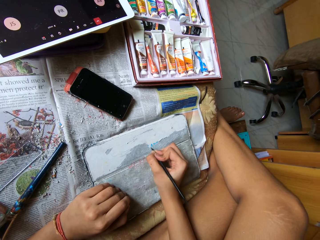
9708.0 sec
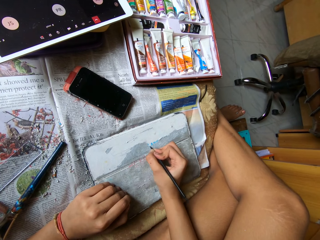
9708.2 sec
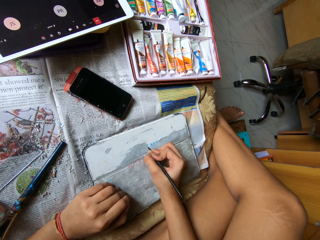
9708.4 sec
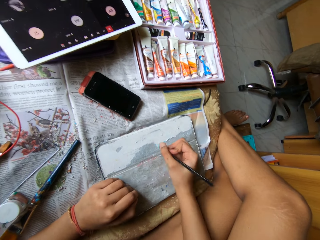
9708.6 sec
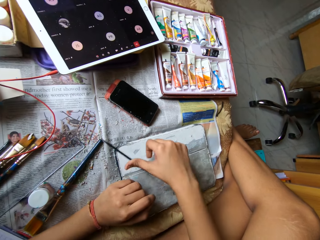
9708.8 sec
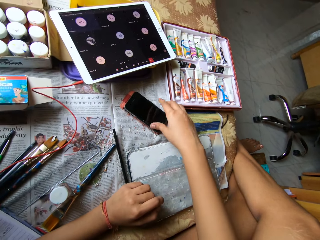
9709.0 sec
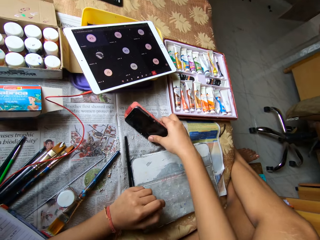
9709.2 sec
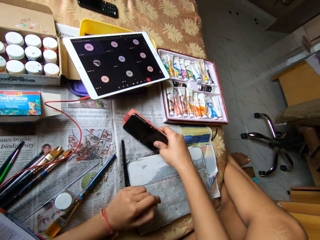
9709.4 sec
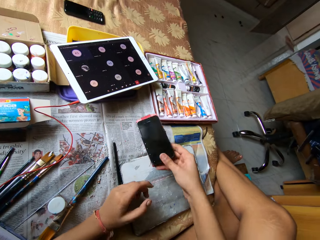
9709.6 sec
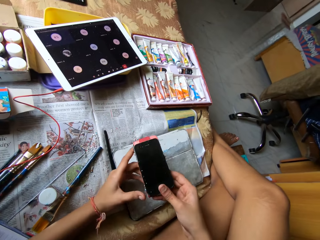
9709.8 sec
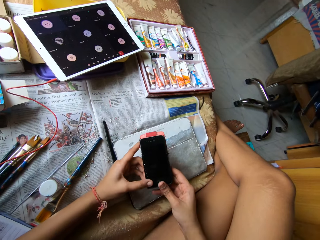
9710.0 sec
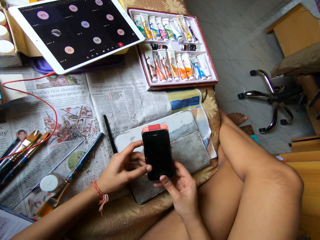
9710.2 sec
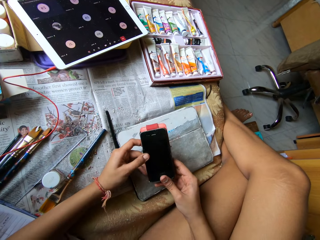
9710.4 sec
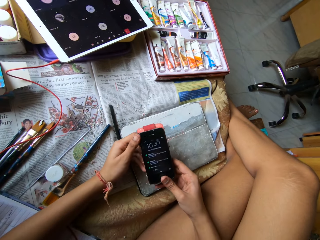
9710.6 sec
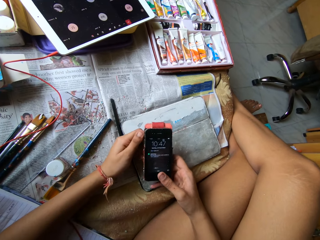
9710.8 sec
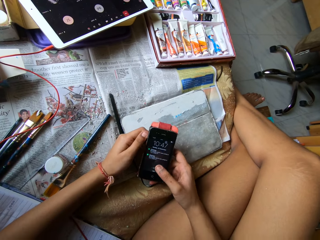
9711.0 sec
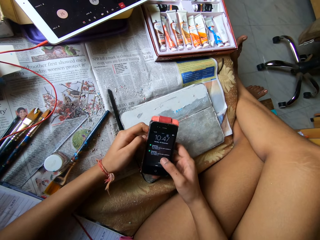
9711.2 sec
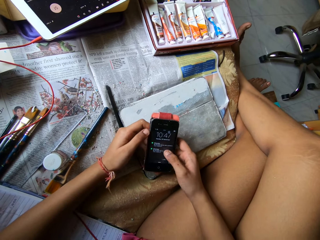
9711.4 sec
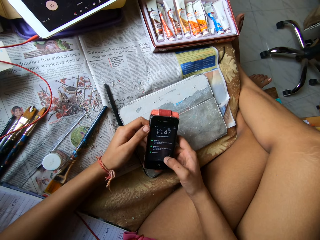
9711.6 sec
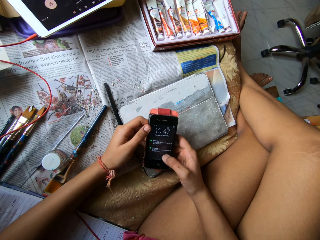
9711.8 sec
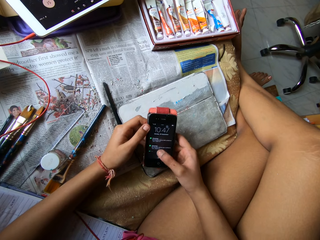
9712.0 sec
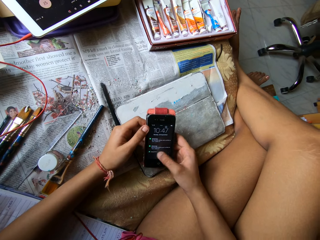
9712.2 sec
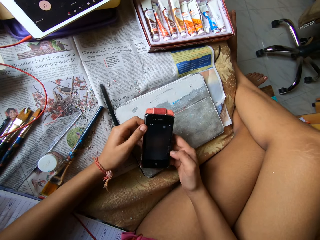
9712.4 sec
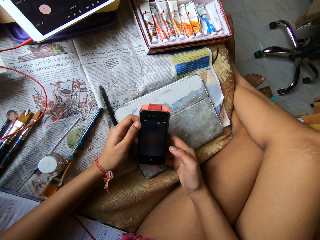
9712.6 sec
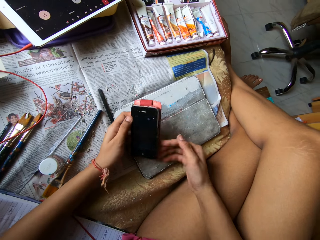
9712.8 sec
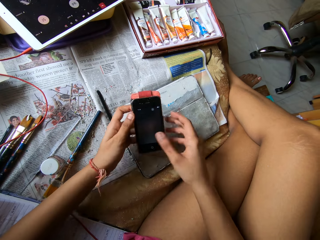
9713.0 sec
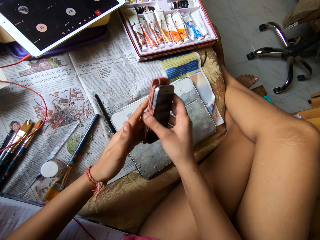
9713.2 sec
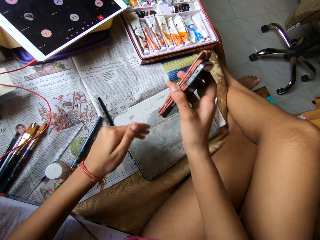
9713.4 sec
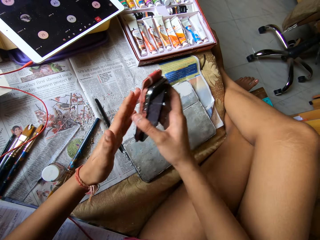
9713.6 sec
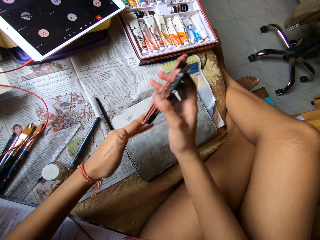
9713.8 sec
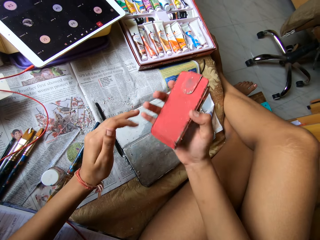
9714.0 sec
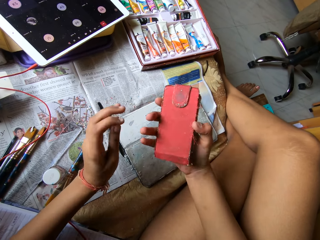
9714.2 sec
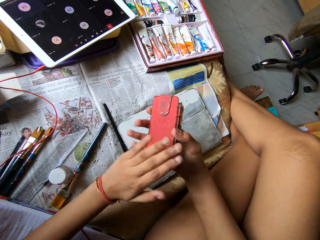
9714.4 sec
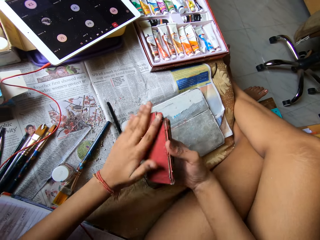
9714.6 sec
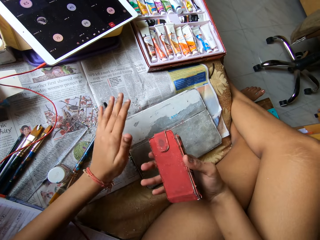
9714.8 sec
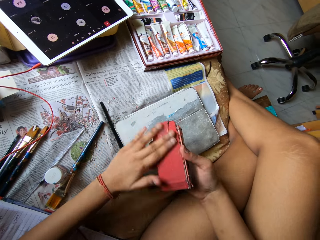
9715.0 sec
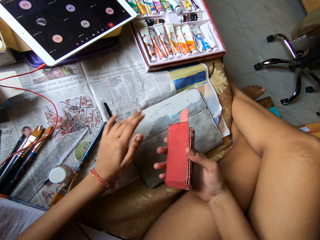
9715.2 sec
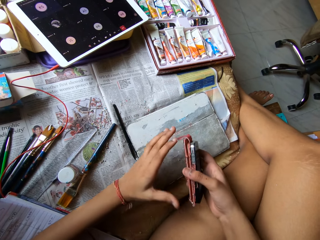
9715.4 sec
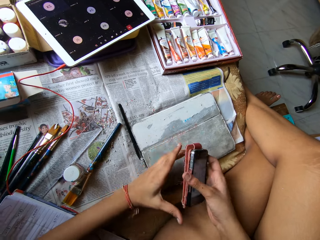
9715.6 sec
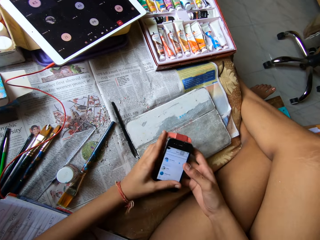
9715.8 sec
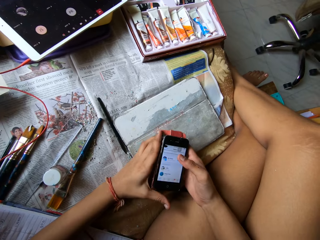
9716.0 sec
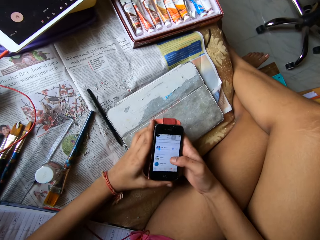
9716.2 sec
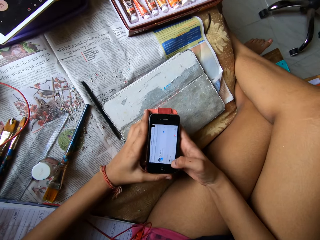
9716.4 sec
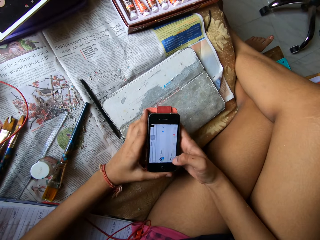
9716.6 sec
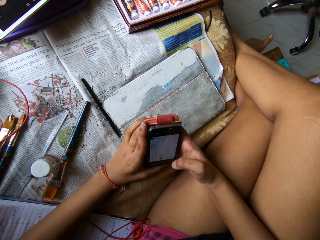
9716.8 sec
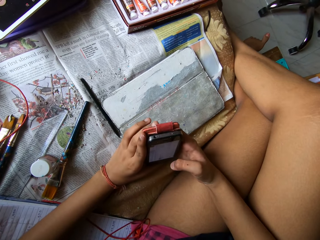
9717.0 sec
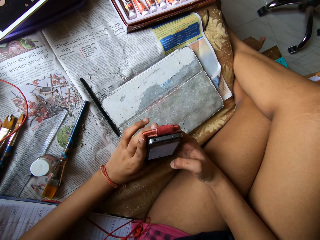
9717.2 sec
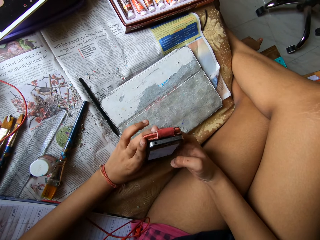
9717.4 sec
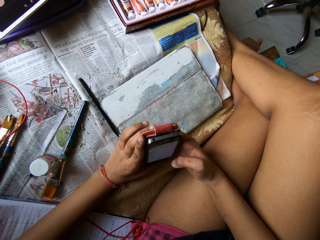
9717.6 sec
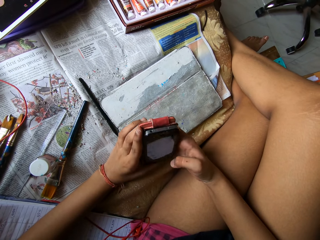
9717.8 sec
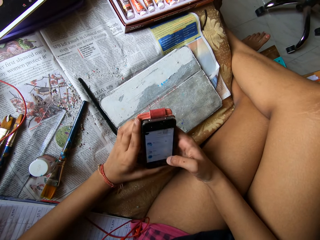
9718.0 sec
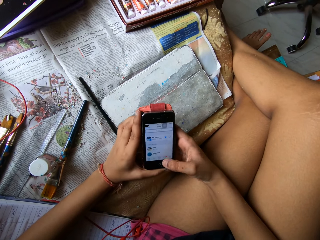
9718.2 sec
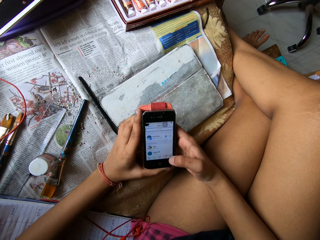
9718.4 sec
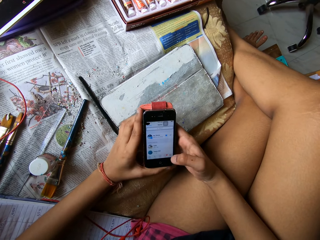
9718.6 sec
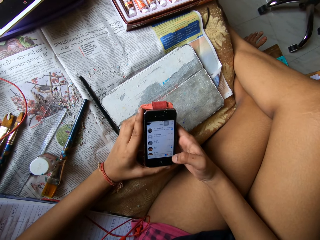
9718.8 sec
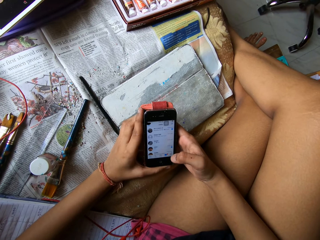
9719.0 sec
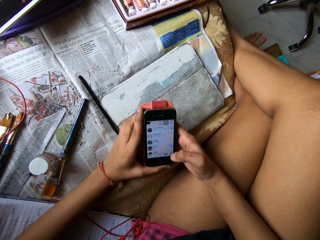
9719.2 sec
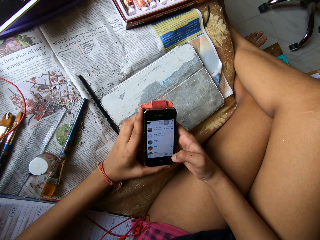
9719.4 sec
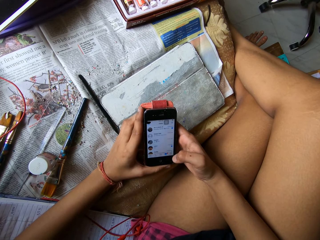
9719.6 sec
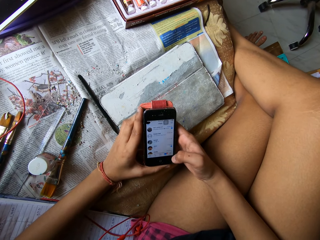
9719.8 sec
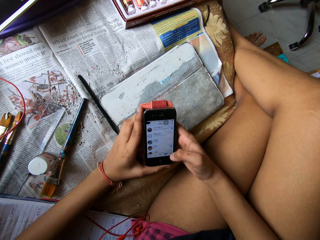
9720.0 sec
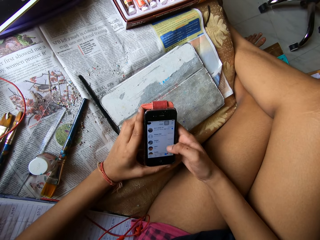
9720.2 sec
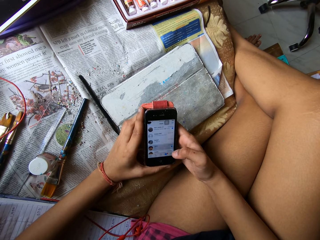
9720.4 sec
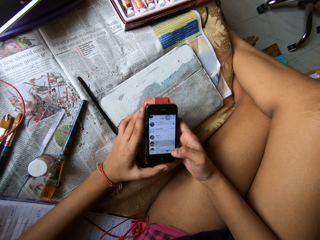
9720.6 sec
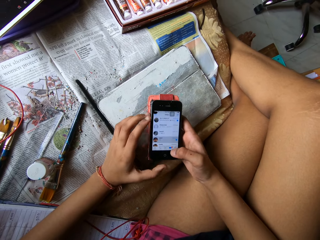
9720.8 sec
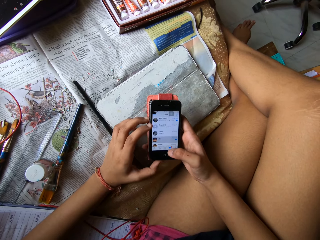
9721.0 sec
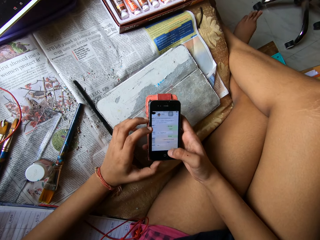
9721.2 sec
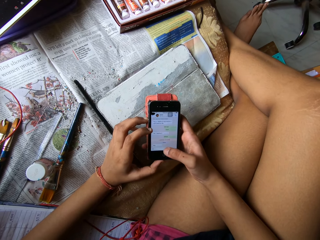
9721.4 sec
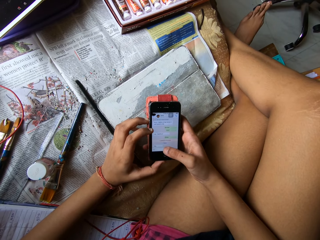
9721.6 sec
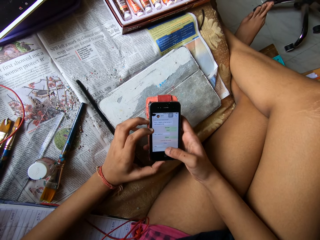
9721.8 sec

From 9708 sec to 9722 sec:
The camera wearer drops the scraper pen on the bed with her right hand. She picks up a phone from the bed with her right hand. She holds the phone with both hands. She operates the phone with both hands. She holds the phone with her left hand. She passes the phone from her left hand to her right hand. She wipes the back of the phone with her left hand. She operates the phone with both hands.

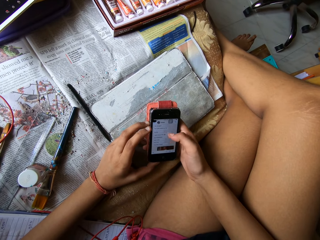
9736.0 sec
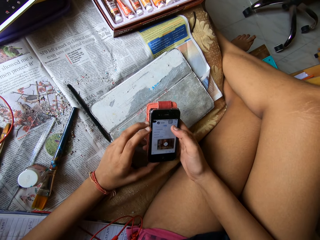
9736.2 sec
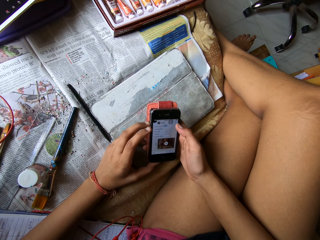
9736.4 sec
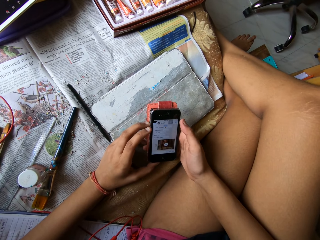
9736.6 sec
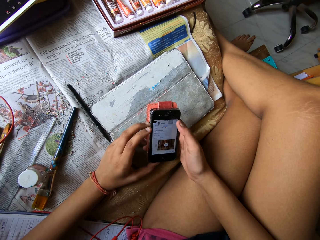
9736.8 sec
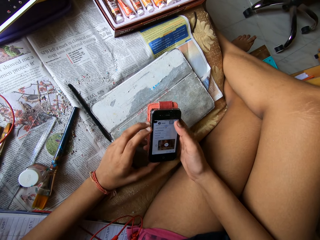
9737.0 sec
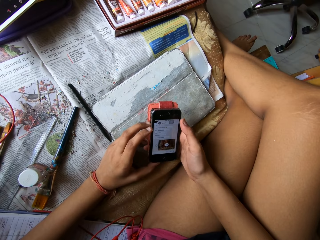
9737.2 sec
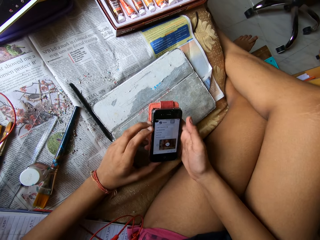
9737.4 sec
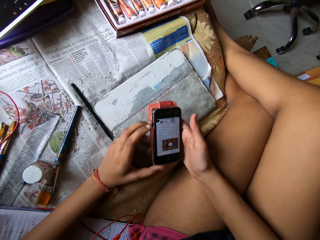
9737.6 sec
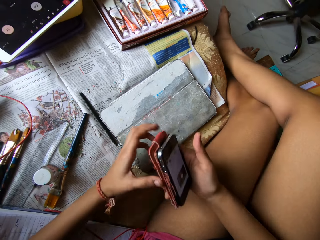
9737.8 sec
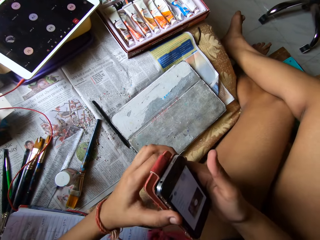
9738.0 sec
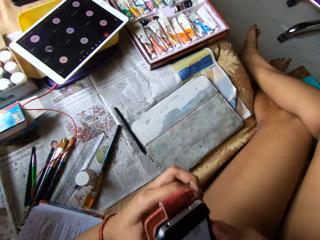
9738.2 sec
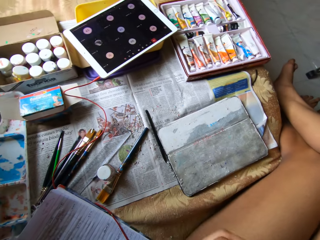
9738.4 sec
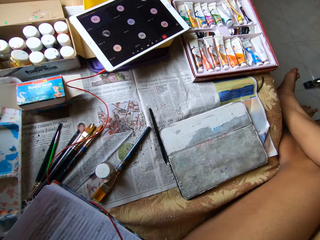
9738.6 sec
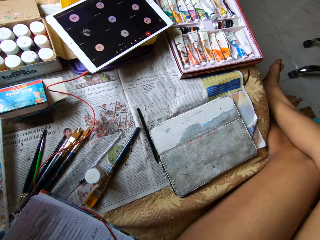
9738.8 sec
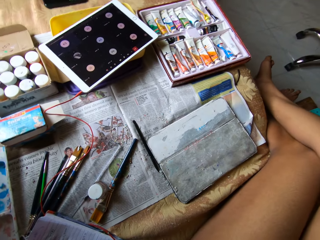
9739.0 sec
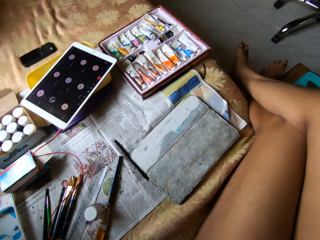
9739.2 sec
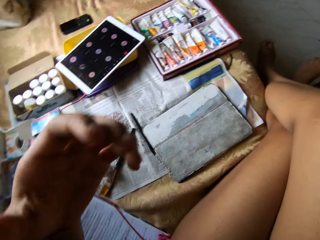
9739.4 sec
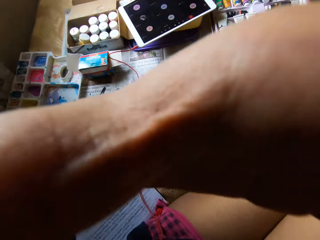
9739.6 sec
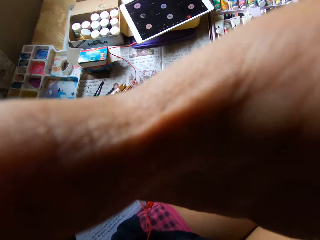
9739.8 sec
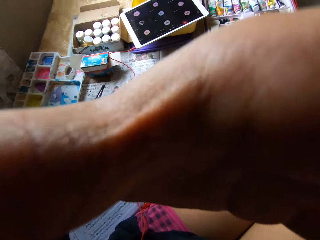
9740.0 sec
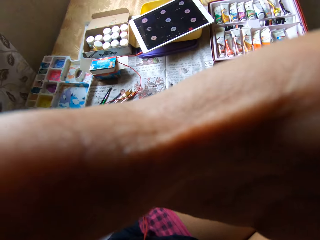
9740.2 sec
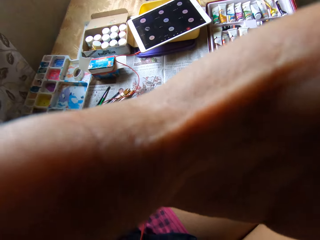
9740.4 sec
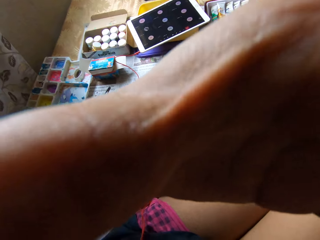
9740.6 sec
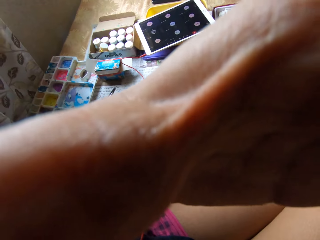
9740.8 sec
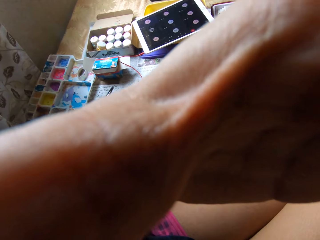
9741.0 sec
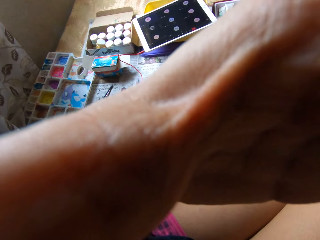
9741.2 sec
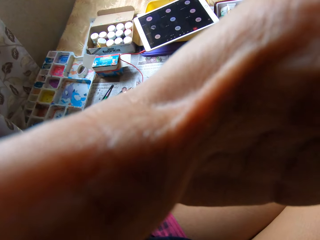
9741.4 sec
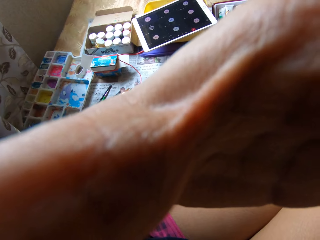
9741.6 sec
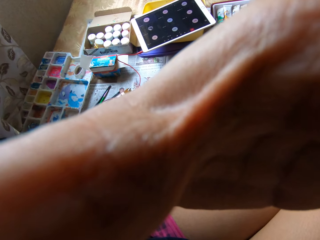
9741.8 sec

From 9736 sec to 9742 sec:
The camera wearer moves back. She touches a camera on her head with her left hand. She adjusts the camera.
